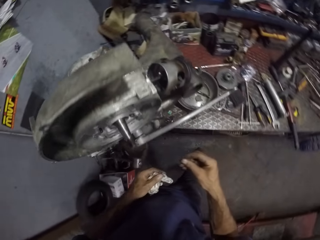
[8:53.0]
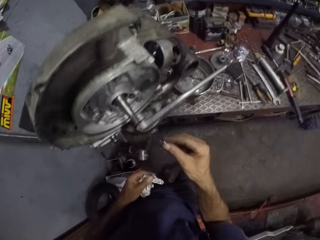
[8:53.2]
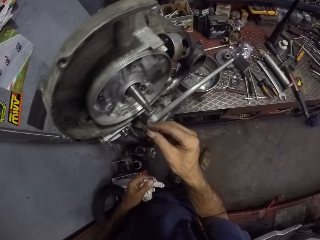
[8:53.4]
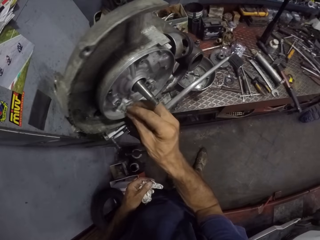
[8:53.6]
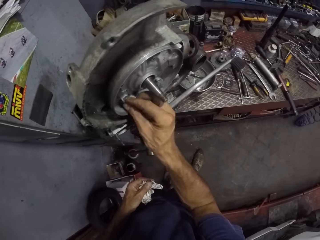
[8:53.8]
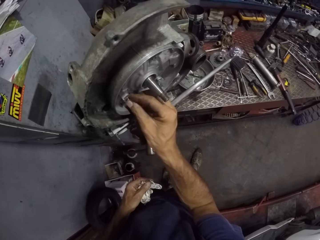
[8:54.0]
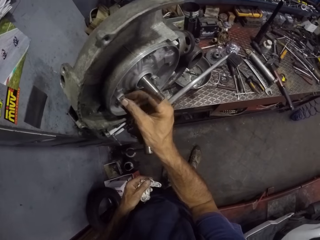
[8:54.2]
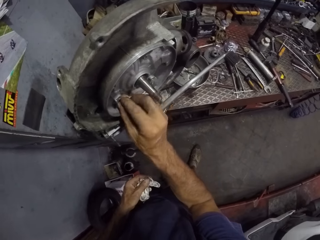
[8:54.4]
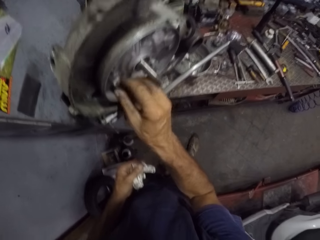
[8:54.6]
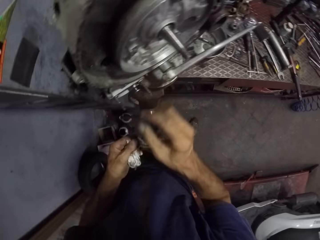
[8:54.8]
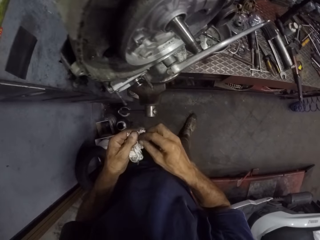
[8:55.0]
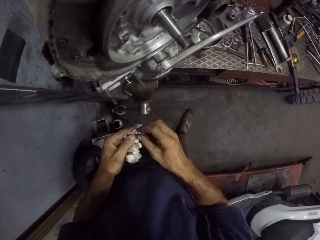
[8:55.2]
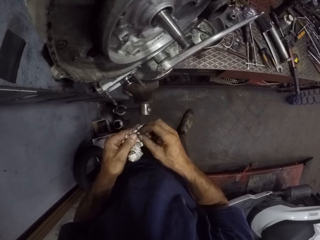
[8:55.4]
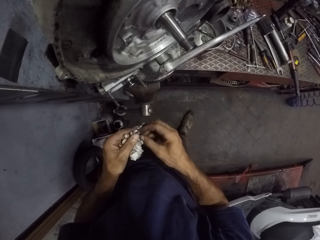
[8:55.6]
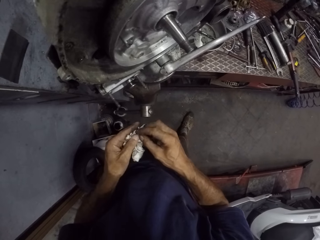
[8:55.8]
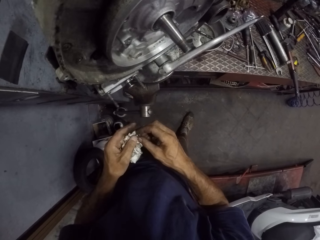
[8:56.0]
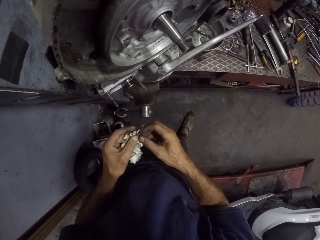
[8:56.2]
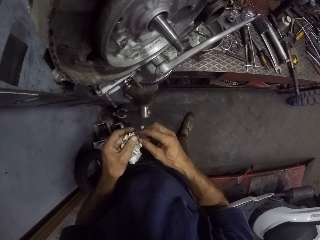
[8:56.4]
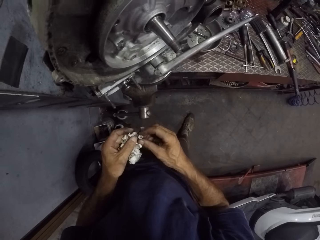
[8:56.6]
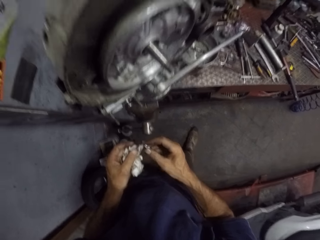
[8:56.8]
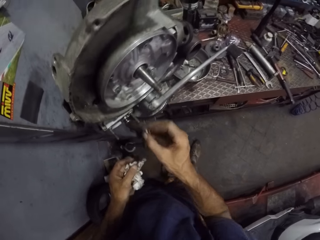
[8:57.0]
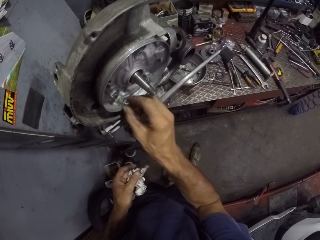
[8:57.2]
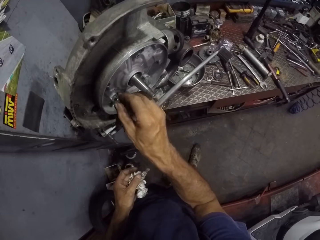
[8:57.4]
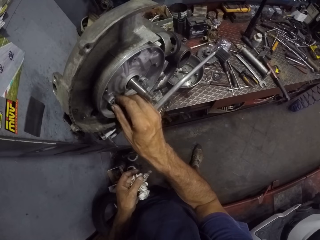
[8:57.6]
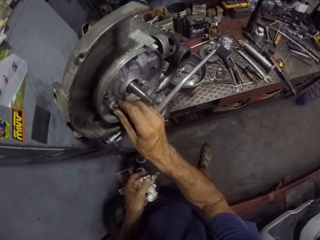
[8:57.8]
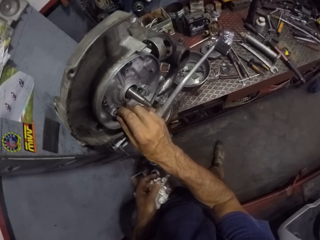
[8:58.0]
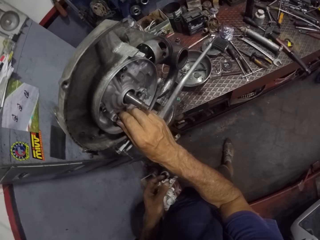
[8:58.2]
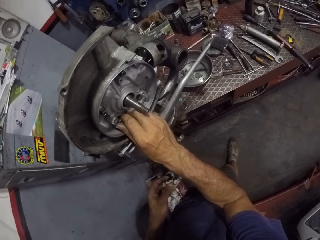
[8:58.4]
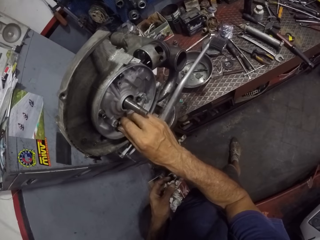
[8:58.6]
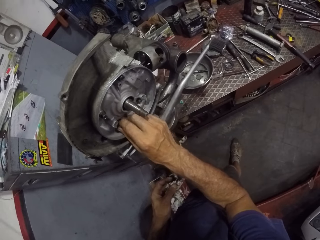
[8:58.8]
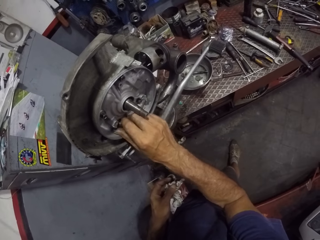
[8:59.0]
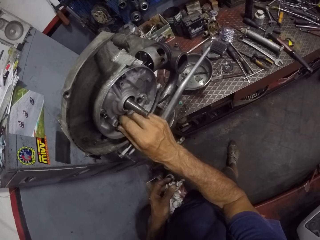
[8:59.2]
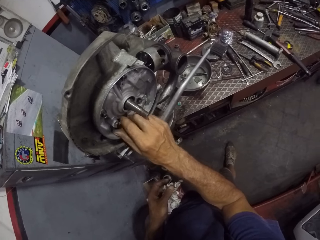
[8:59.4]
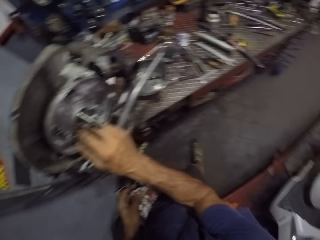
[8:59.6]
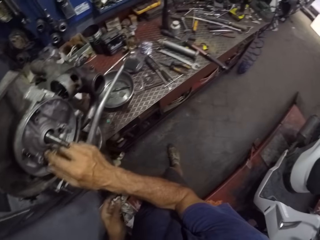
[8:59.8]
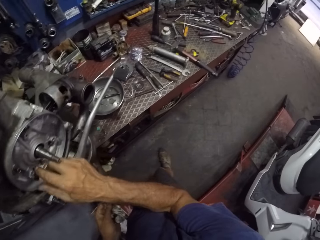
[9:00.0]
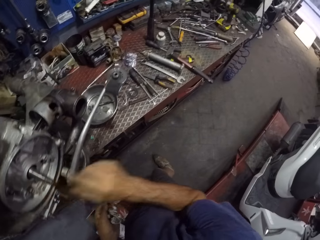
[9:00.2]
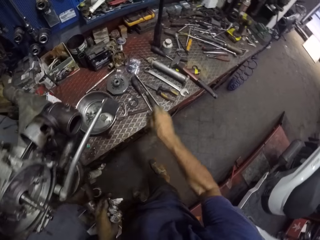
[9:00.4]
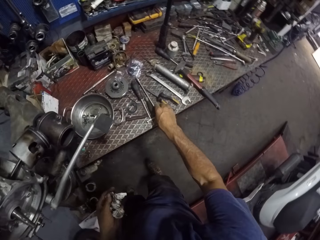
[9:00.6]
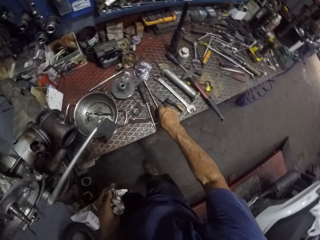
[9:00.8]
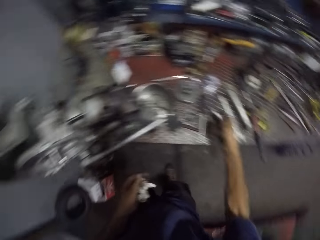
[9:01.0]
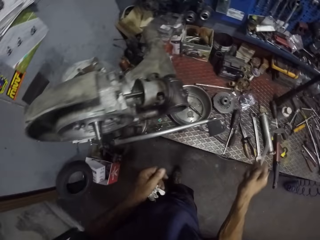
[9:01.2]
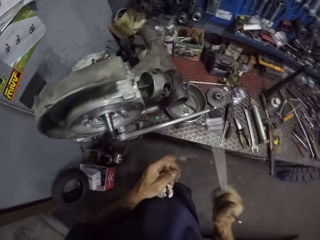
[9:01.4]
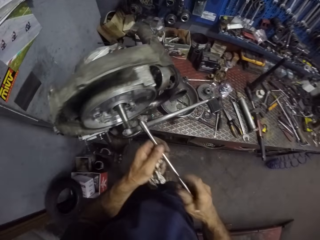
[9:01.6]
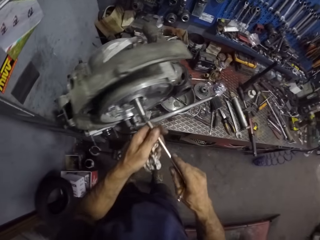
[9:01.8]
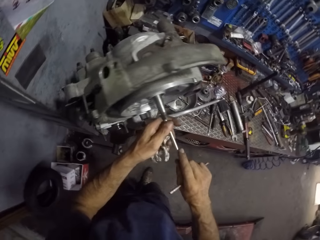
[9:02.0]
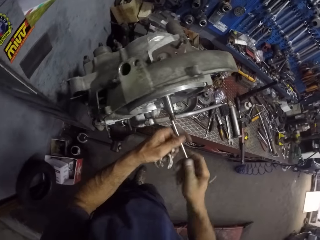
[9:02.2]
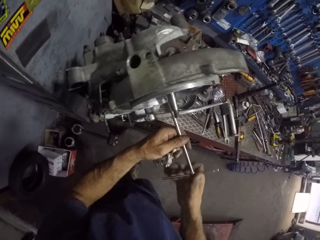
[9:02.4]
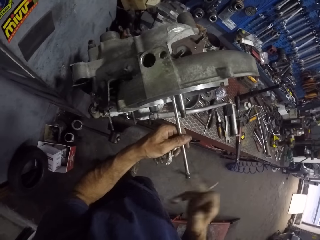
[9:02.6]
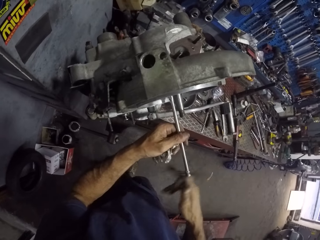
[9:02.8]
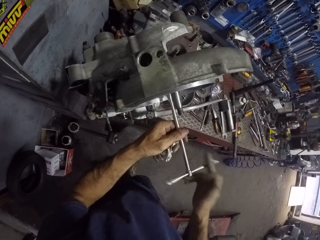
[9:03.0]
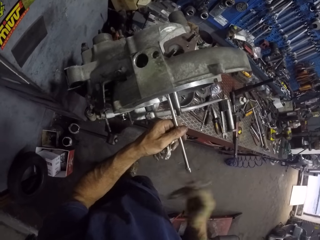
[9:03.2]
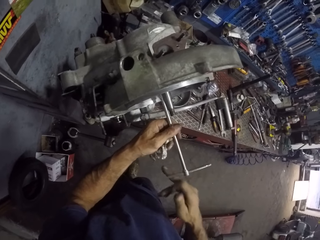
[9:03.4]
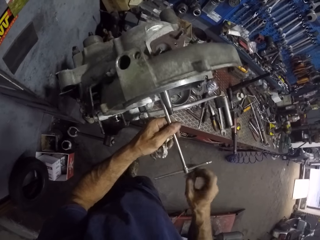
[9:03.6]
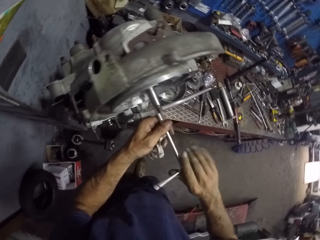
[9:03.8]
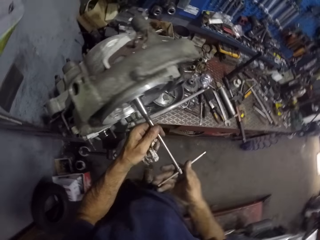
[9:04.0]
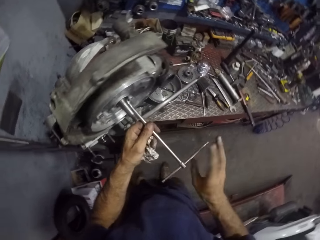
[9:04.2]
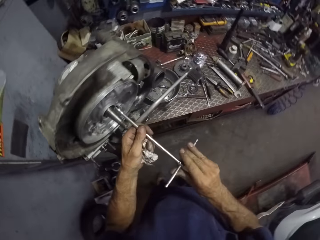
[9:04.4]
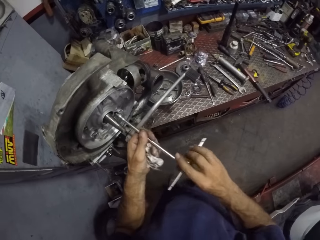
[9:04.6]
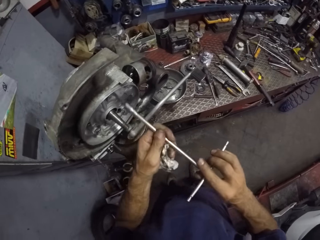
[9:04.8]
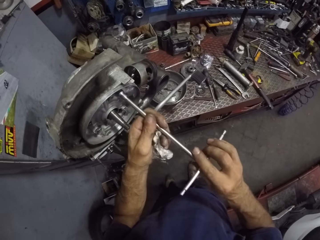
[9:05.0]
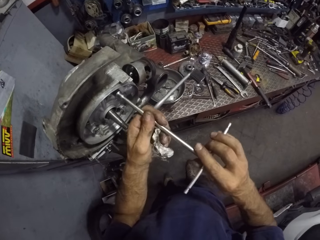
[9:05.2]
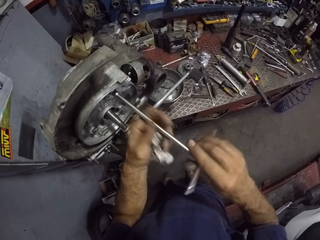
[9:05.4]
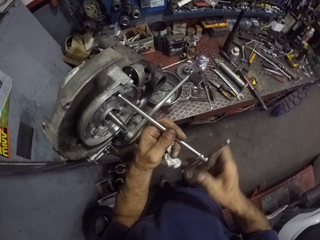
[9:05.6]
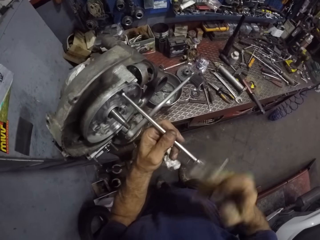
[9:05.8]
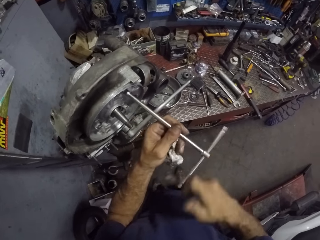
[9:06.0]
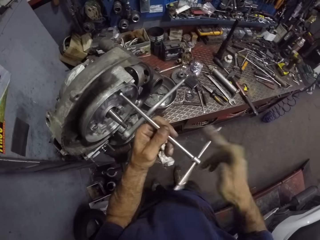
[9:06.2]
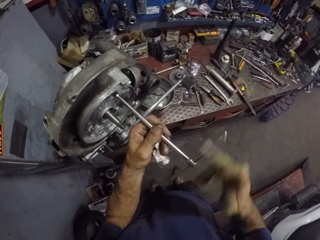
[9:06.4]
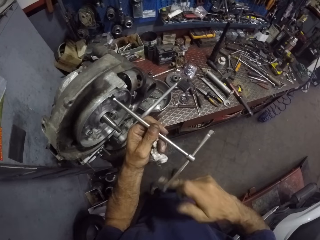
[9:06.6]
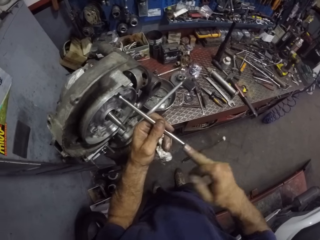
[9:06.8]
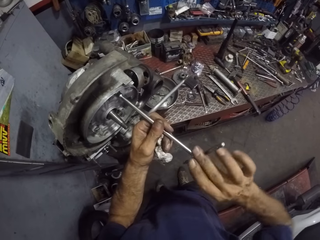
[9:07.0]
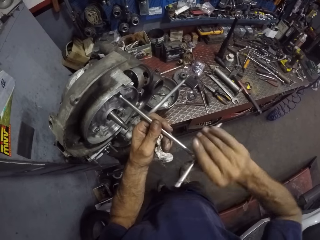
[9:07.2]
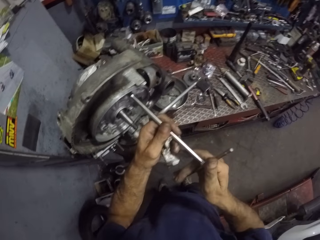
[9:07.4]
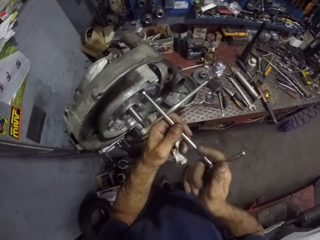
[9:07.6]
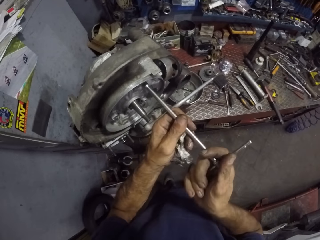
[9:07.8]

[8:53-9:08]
The camera wearer screws the nut into a part of the engine with his right hand. He picks a nut on the tissue on his left hand with his right hand. He screws the nut into a part of the engine with his right hand. He picks the T spanner from the table with his right hand. He holds the T spanner with both hands. He tightens the nut with the T spanner using both hands. He tightens it again.

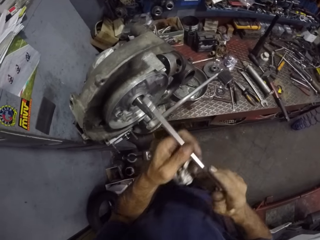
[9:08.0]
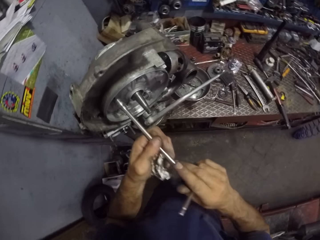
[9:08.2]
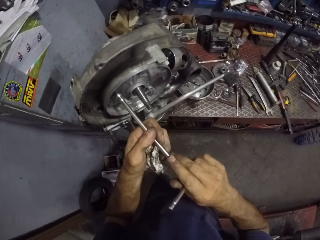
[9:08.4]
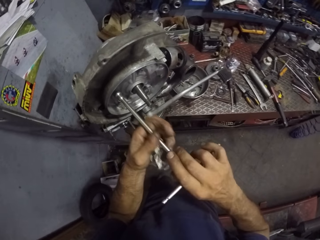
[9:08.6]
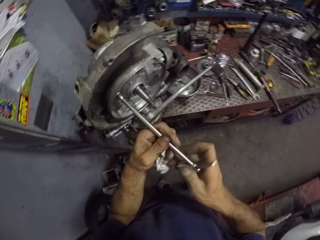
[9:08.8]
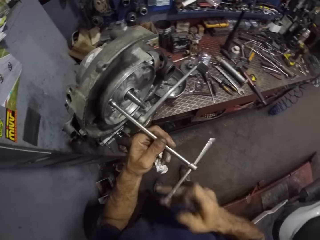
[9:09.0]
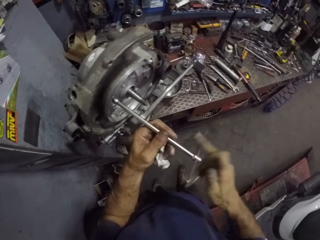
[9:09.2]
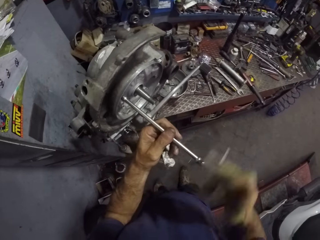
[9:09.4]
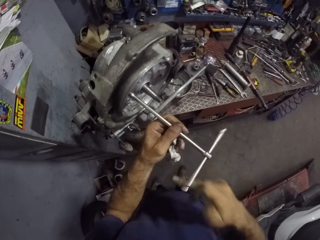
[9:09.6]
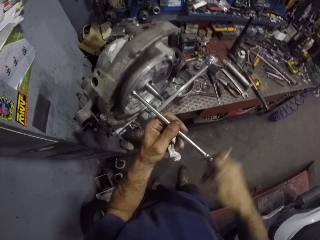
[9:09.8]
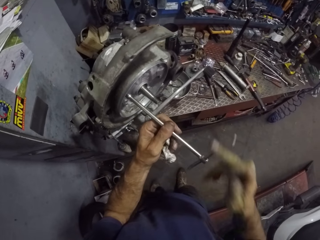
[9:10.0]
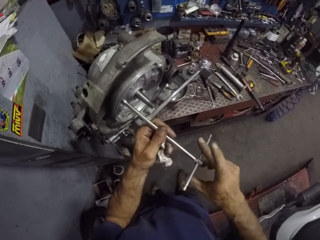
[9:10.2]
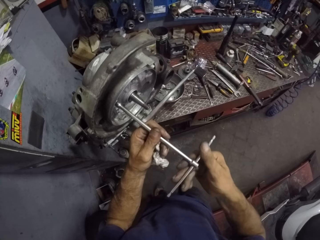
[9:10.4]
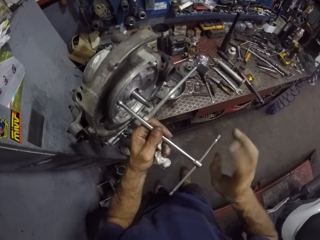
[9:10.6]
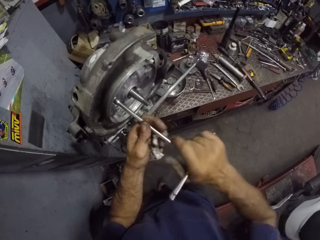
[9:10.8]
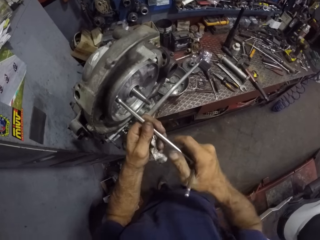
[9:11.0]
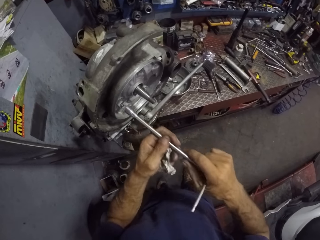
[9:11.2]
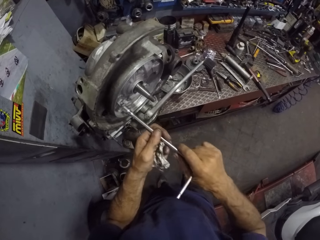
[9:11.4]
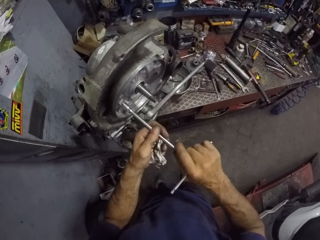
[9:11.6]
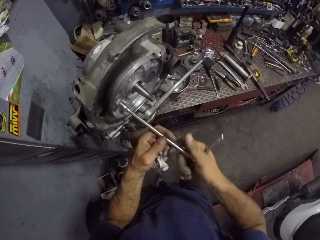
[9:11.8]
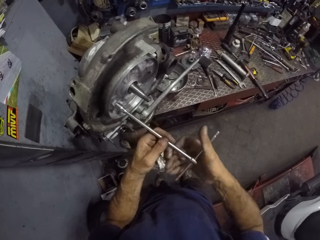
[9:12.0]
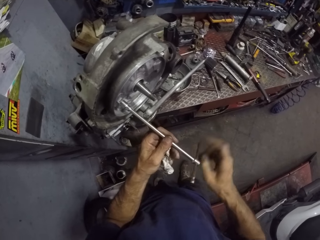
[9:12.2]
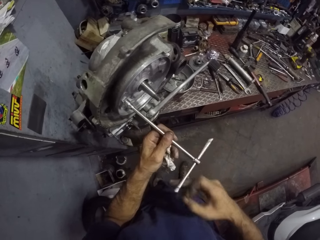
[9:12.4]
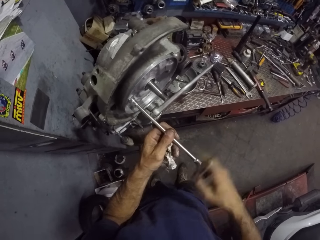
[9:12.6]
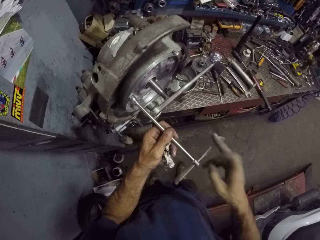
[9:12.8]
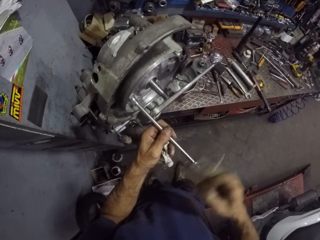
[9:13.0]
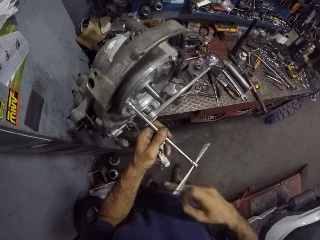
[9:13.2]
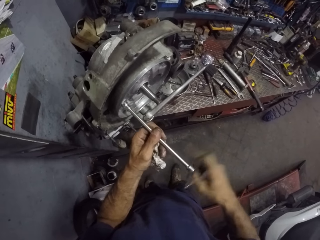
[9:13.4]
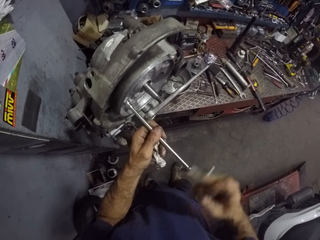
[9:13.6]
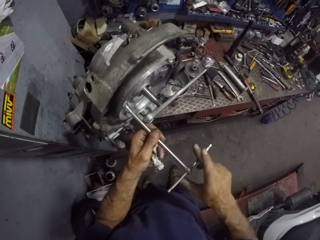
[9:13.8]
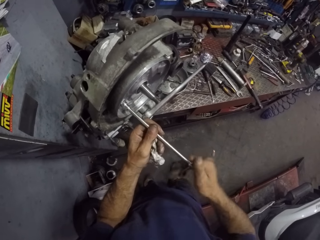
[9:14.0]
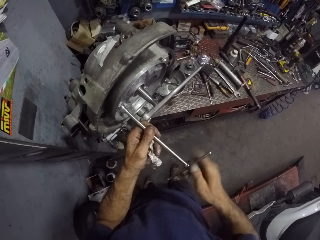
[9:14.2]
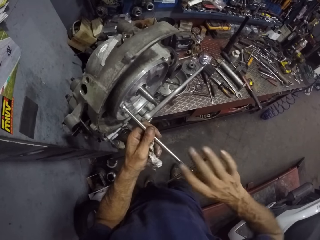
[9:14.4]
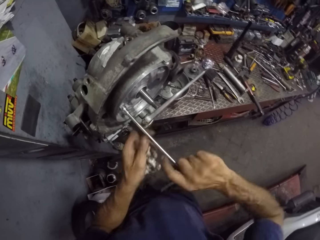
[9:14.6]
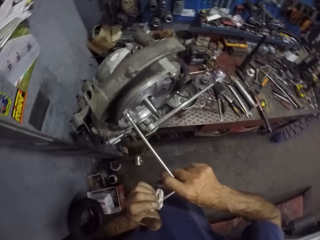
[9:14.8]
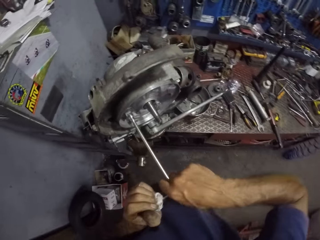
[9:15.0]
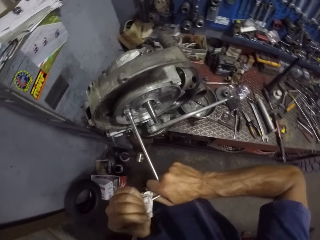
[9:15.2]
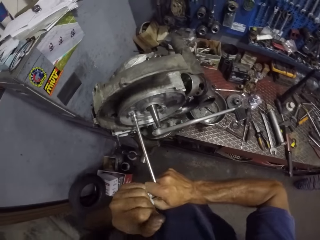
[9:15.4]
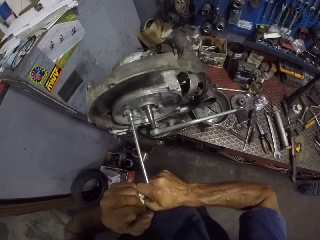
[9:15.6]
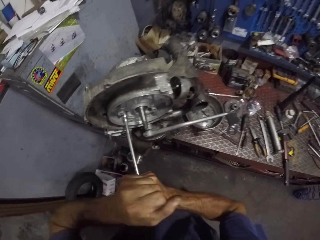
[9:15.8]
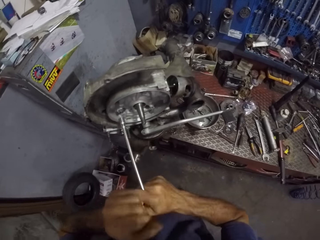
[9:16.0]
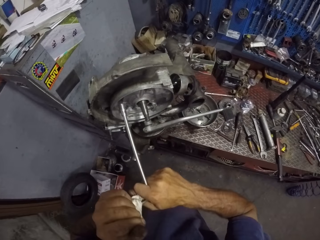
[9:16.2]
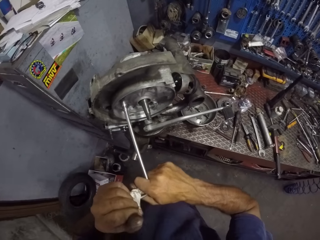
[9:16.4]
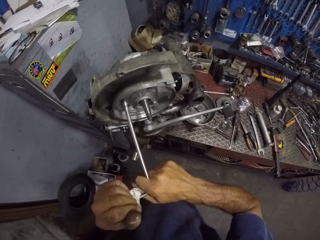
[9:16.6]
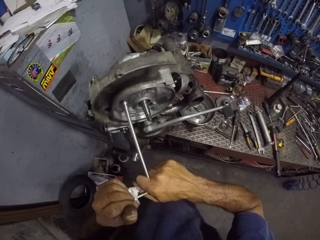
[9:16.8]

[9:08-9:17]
The camera wearer tightens the nut with the T spanner using both hands. They tighten it again. They tighten the bolt on the engine with the wrench using both hands.
